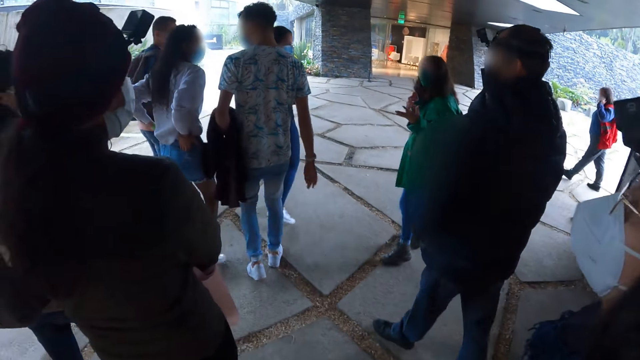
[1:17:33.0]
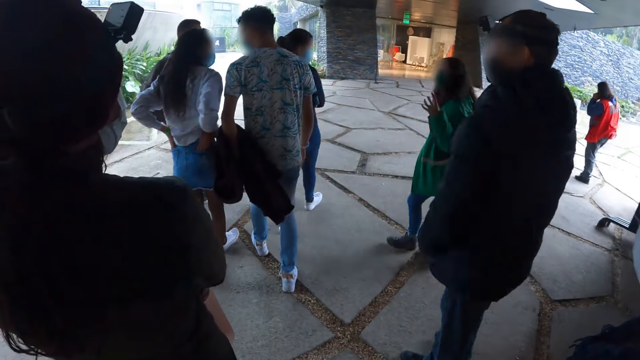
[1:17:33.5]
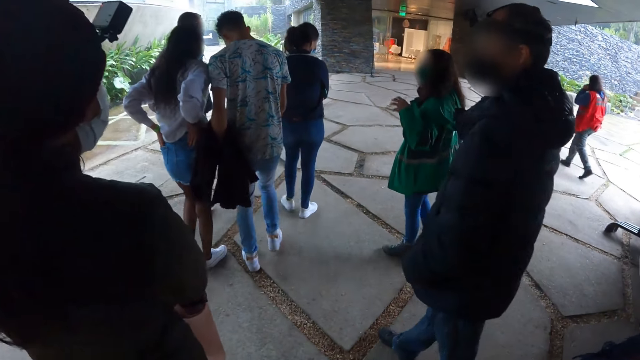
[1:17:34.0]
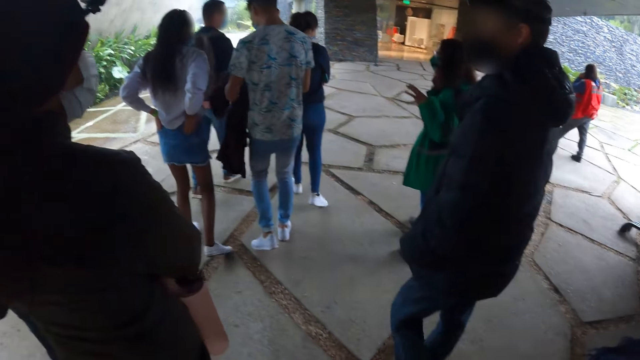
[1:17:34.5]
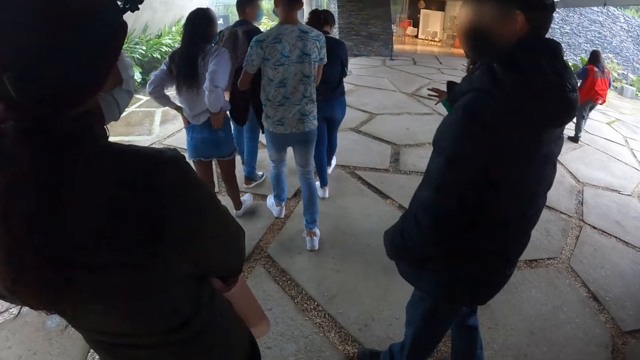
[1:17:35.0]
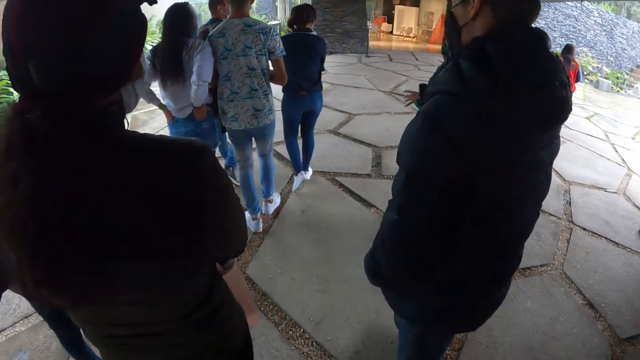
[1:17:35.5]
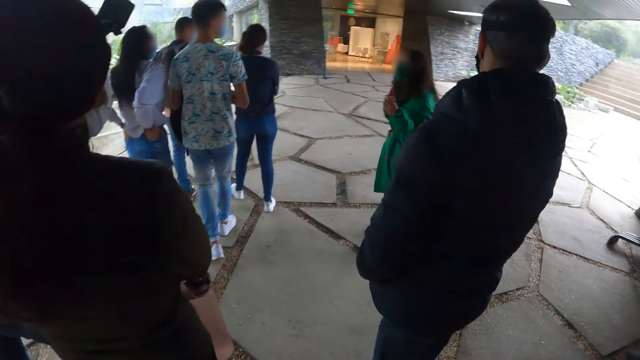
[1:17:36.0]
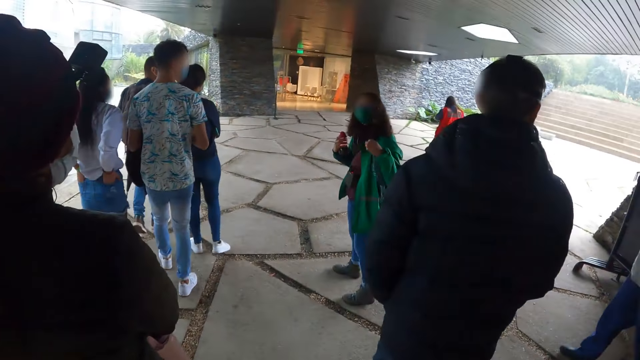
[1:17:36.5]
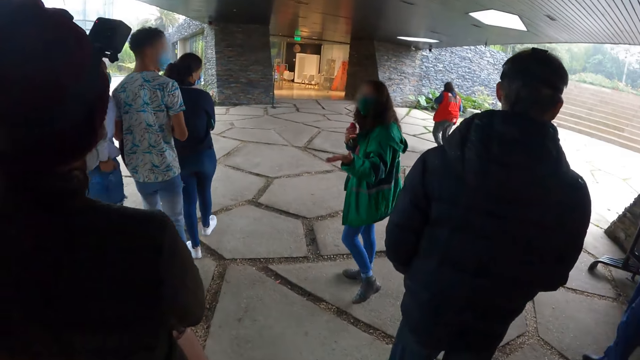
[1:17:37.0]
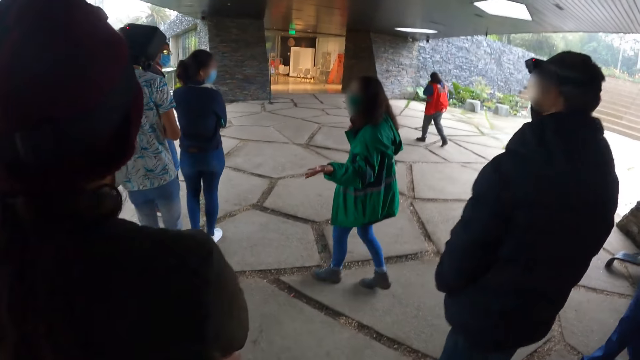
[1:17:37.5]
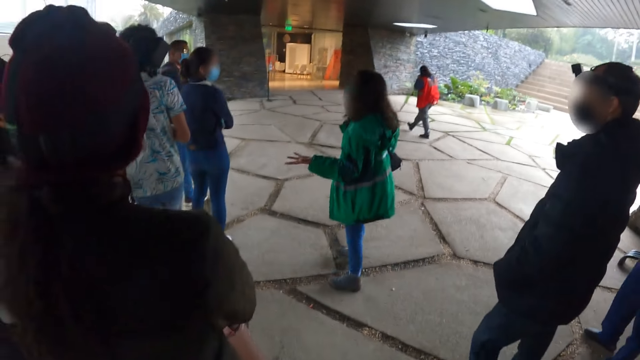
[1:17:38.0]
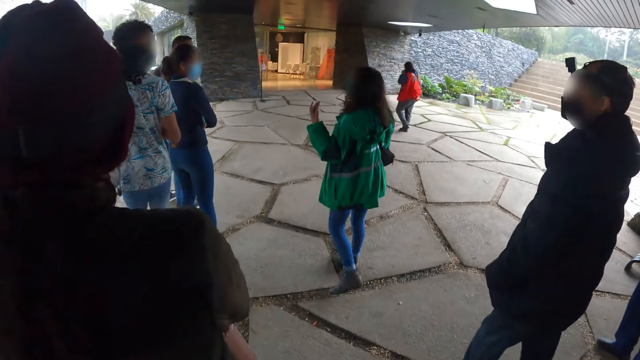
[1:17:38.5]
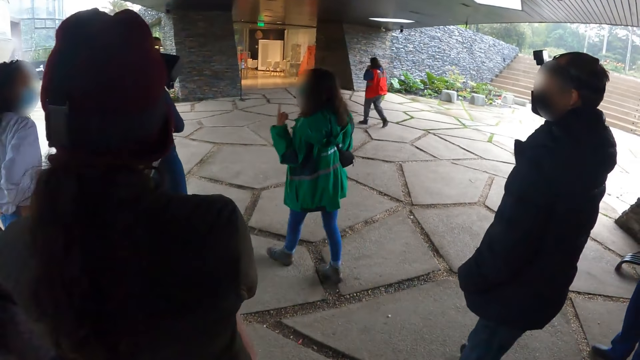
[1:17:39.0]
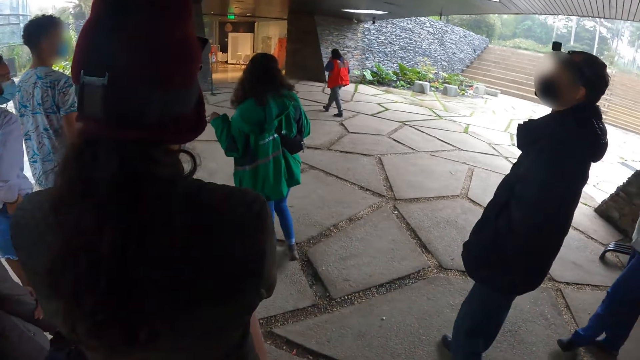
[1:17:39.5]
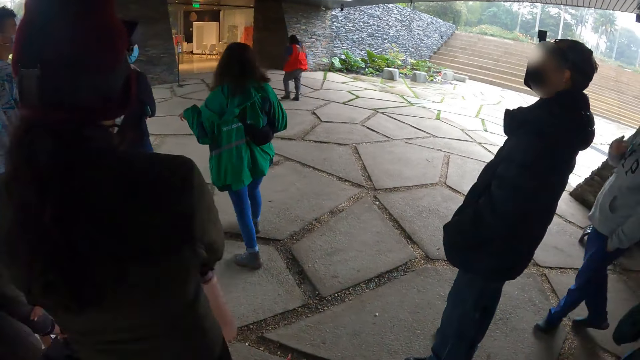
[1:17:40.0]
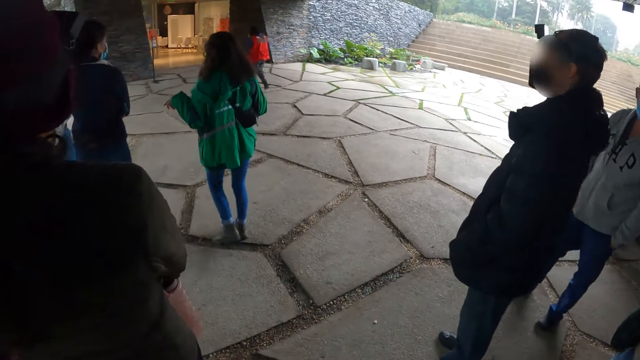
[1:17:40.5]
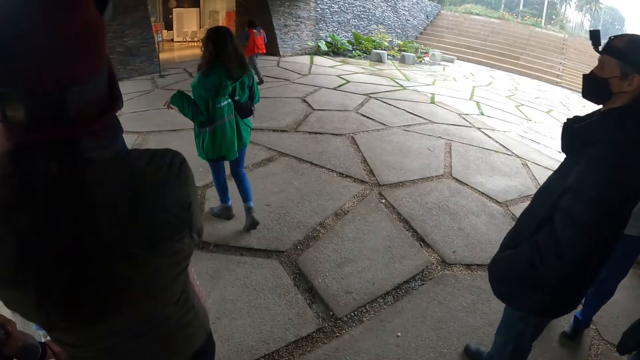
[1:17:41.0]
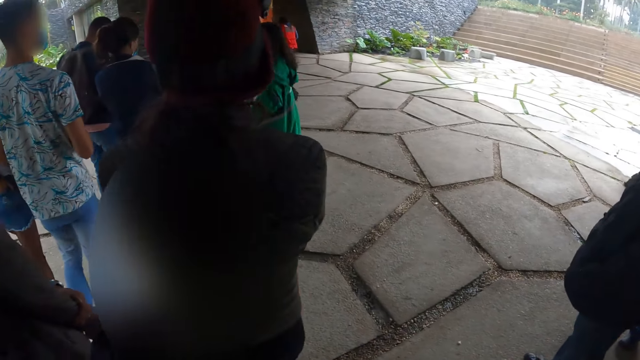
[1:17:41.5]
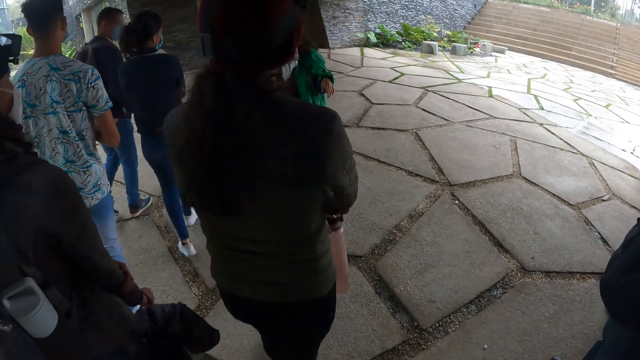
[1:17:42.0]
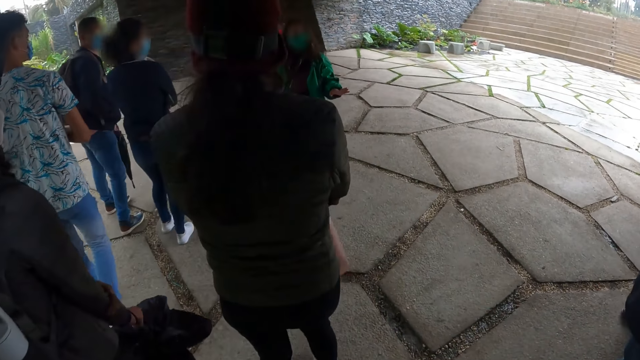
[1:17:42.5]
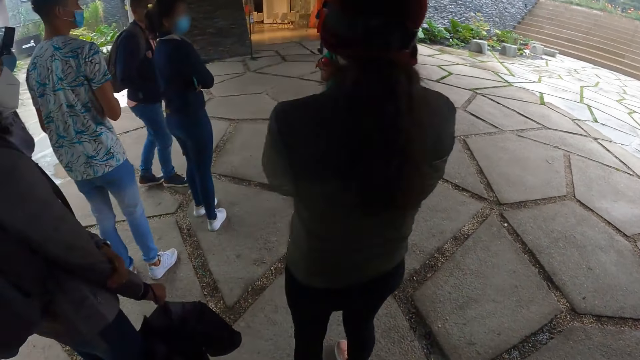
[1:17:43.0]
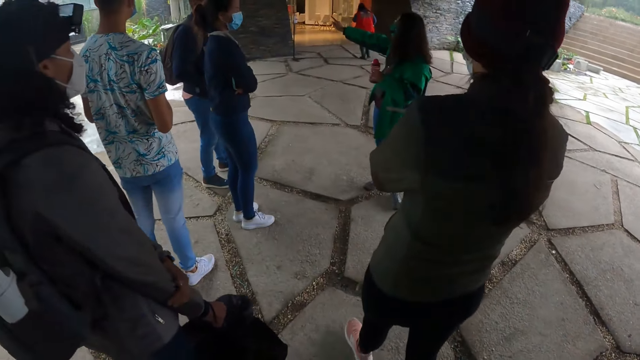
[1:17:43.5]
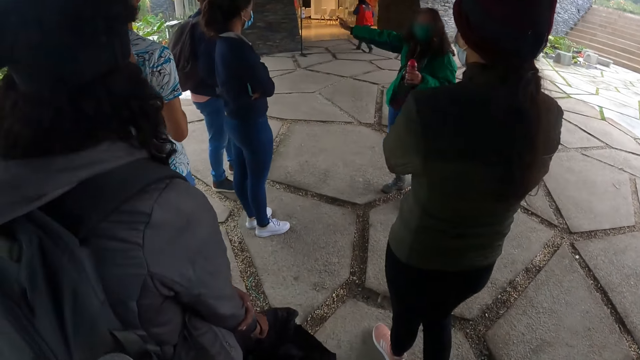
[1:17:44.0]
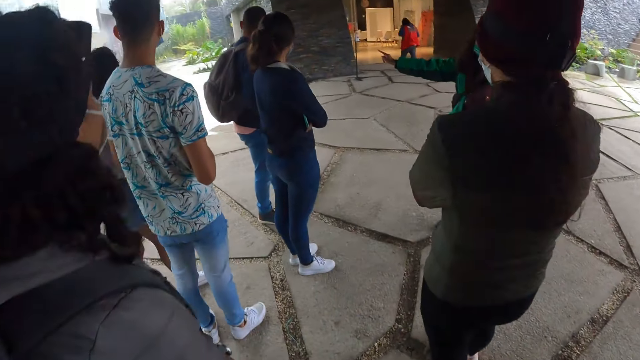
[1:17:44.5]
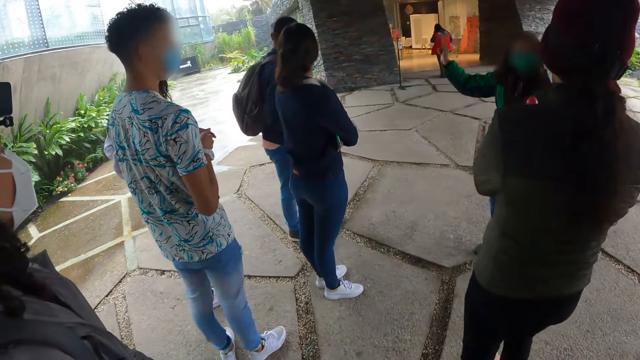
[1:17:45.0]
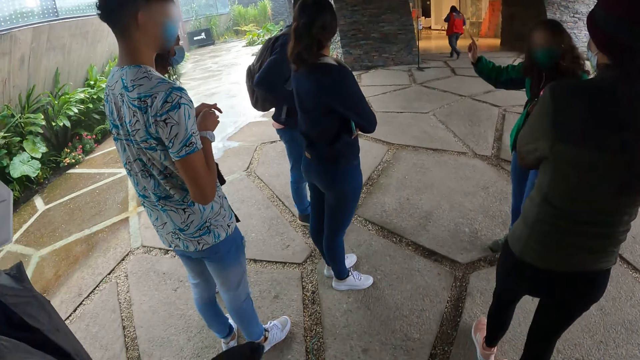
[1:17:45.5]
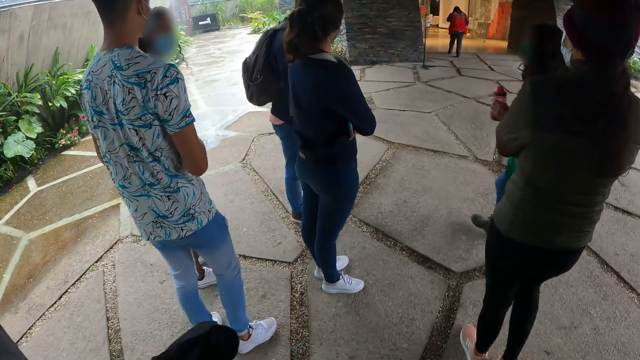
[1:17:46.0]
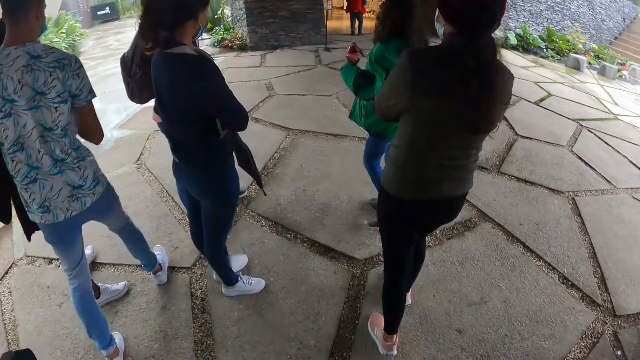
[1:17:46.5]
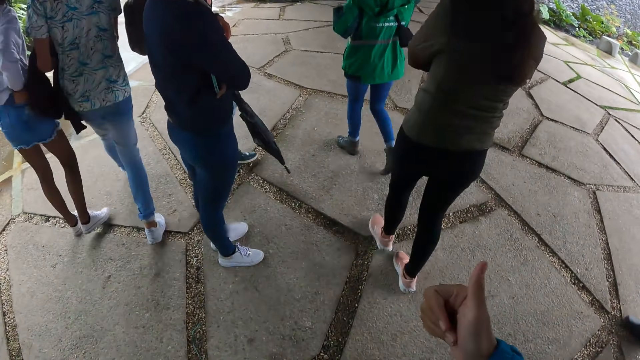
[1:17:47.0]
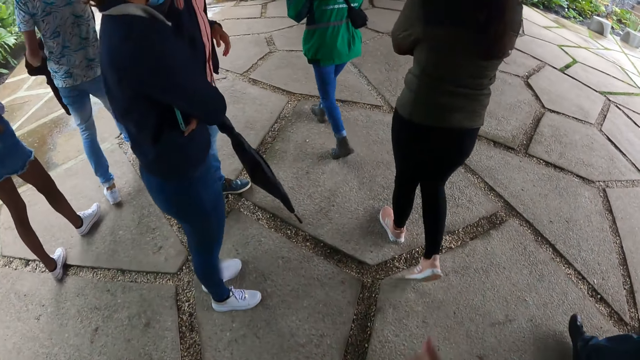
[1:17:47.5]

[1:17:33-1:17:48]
A woman speaks to the camera wearer, another woman and a group of people. The first woman holds a bottle in her right hand. The first woman holds the bottle in her left hand.

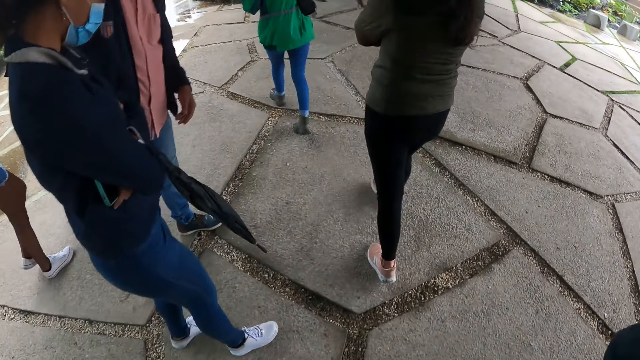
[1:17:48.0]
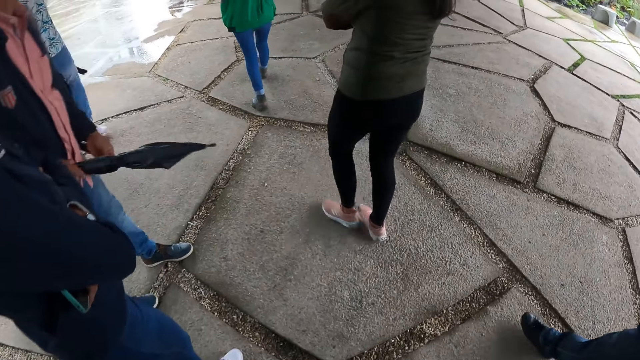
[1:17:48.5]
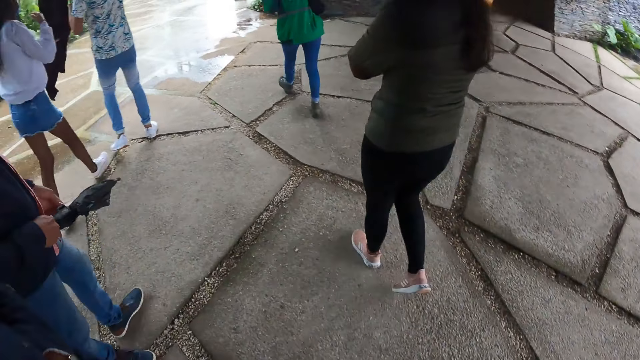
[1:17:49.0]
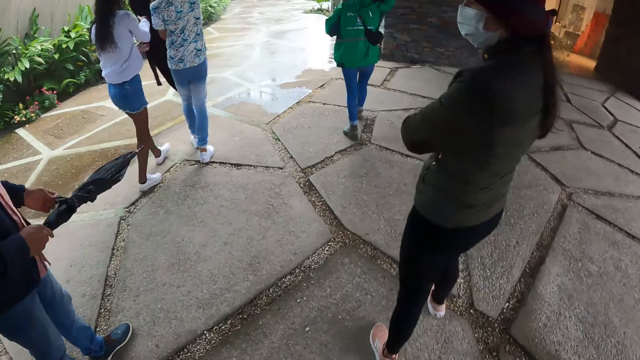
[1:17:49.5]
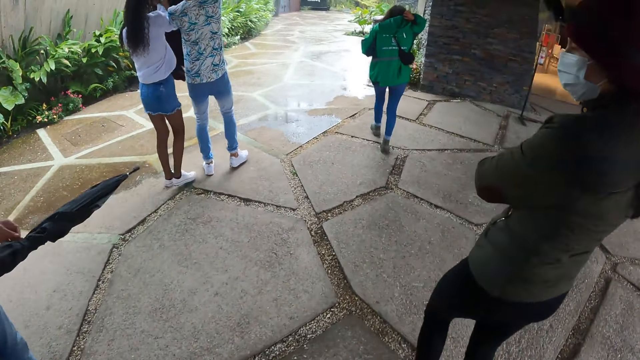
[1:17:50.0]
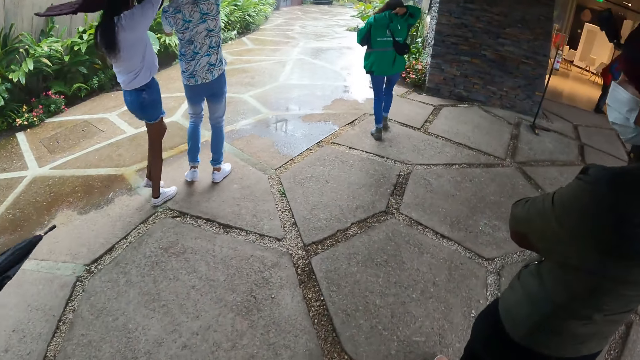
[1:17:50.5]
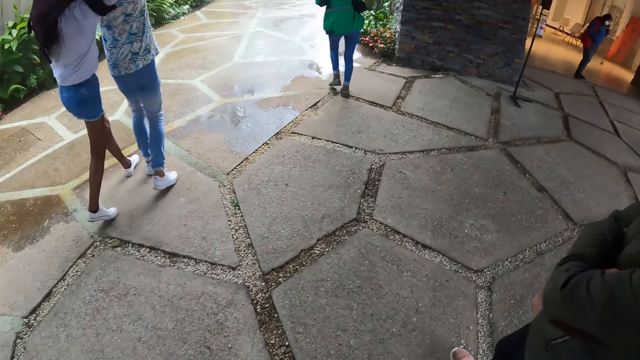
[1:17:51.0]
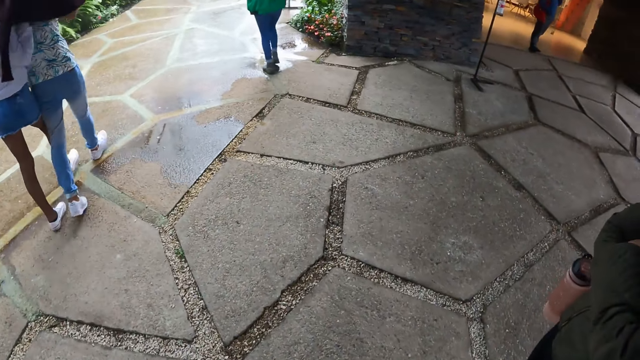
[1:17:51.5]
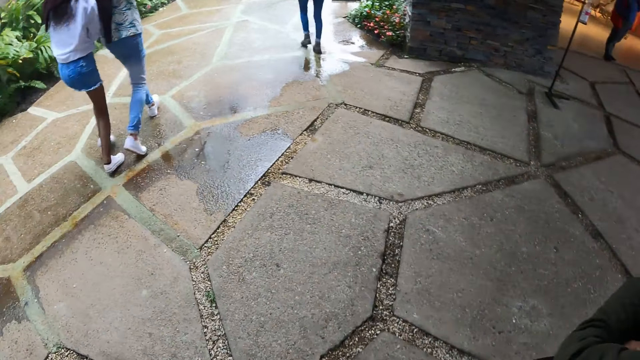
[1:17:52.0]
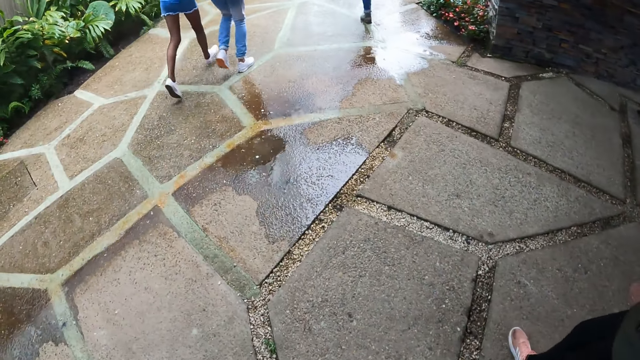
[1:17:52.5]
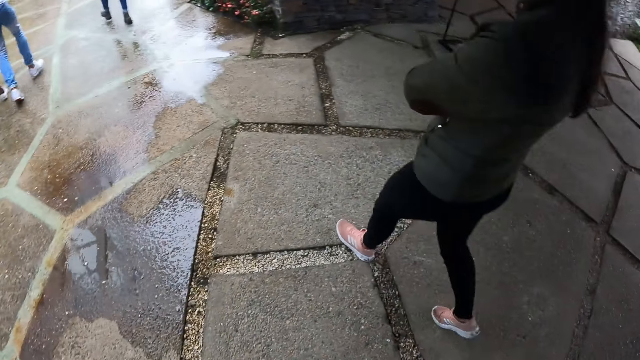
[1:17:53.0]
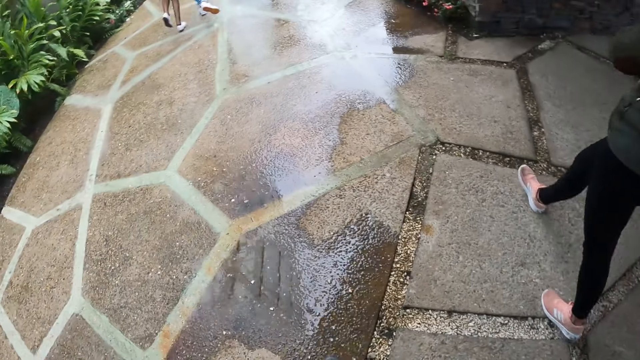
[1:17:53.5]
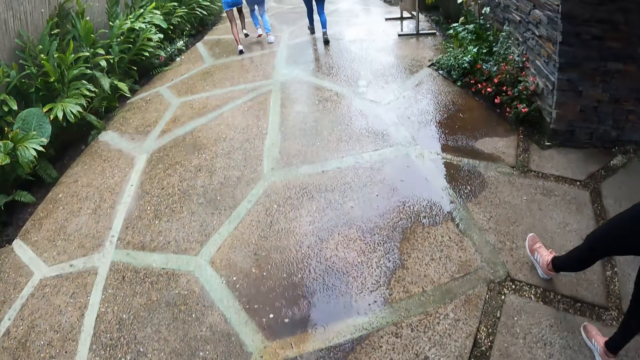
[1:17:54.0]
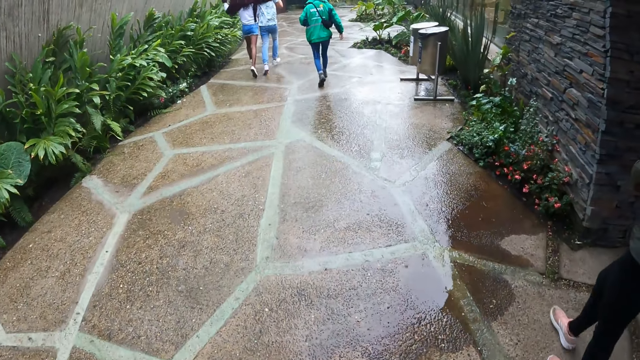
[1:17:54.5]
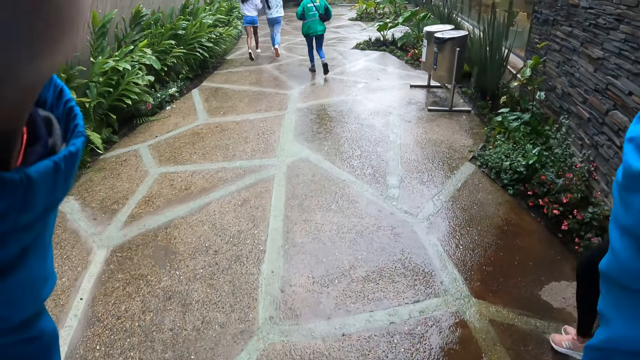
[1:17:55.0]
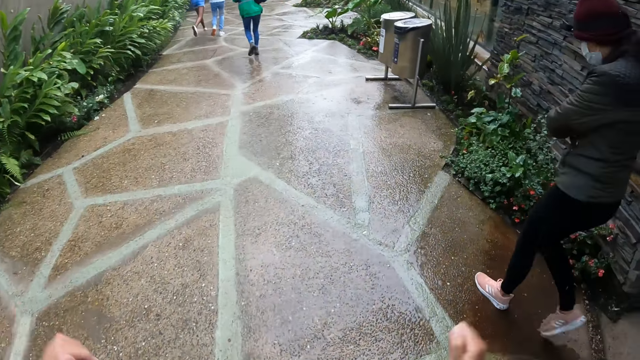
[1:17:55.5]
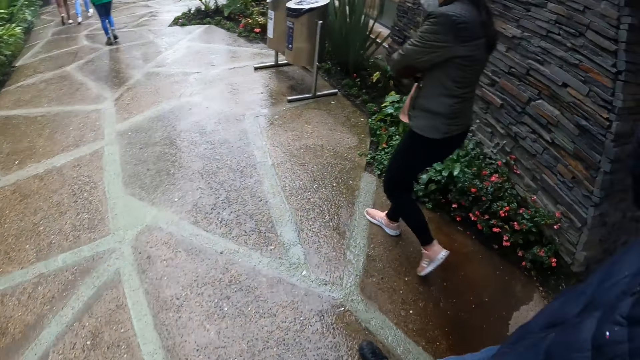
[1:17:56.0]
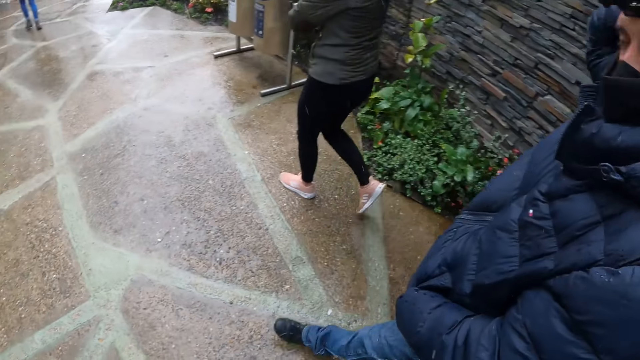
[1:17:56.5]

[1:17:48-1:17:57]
A woman pulls her hoodie with her right hand. The camera wearer touches his camera with both hands.
